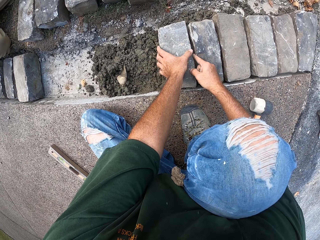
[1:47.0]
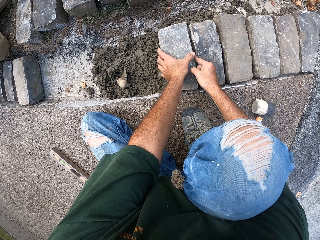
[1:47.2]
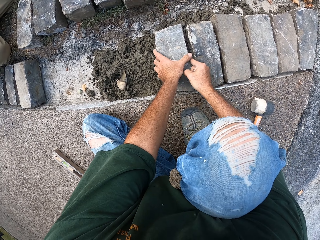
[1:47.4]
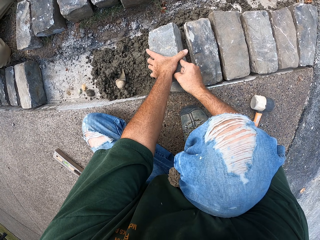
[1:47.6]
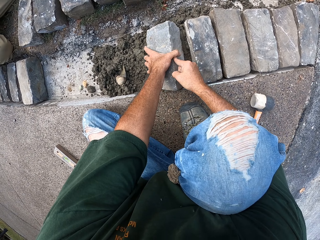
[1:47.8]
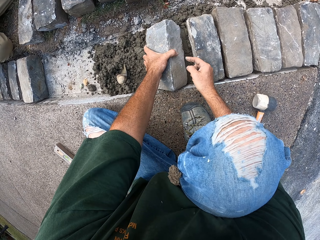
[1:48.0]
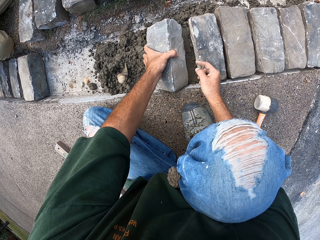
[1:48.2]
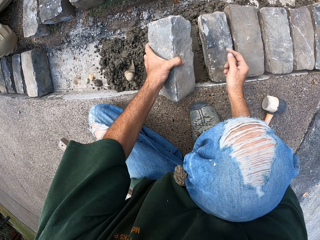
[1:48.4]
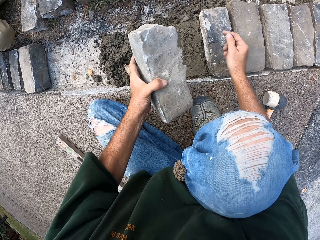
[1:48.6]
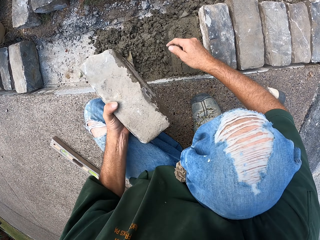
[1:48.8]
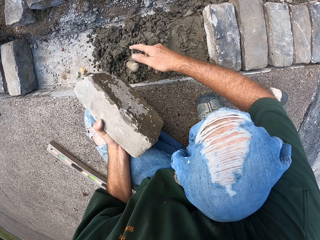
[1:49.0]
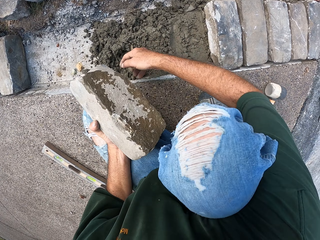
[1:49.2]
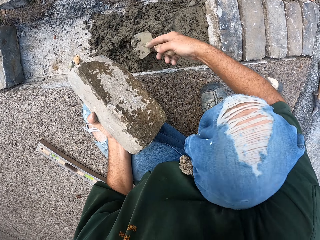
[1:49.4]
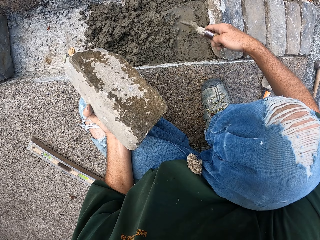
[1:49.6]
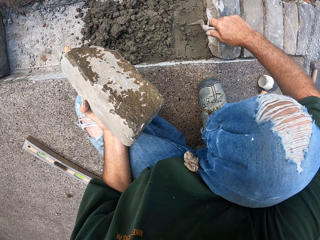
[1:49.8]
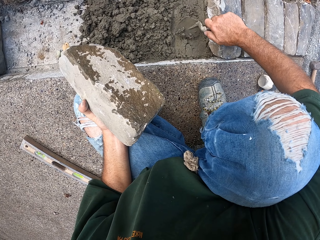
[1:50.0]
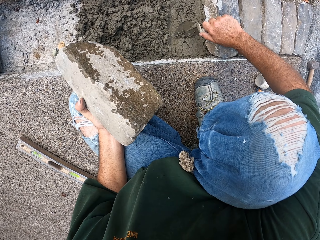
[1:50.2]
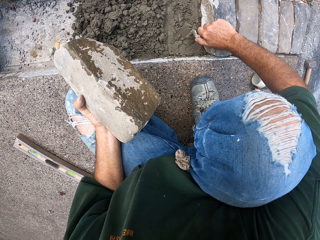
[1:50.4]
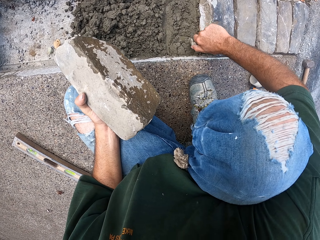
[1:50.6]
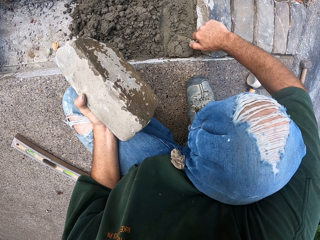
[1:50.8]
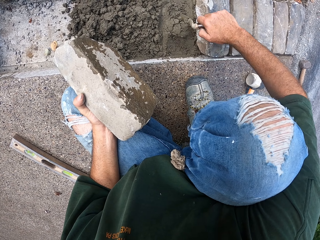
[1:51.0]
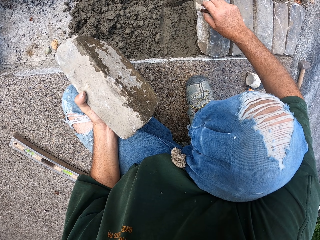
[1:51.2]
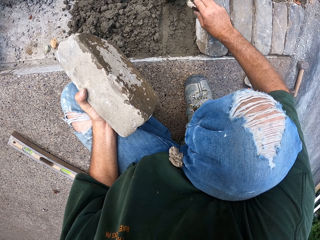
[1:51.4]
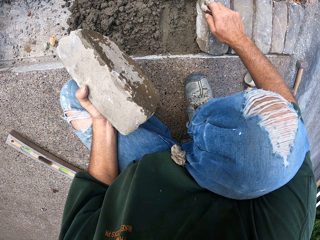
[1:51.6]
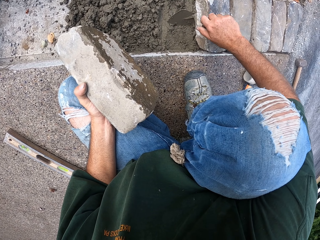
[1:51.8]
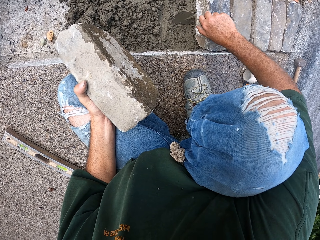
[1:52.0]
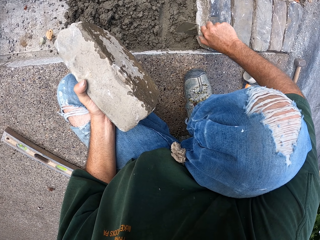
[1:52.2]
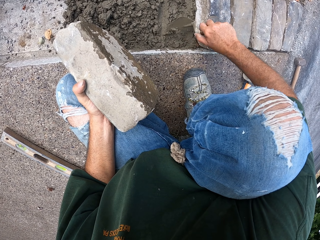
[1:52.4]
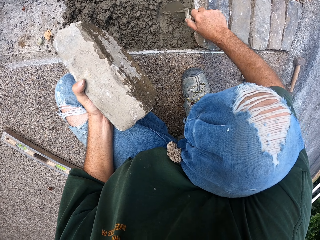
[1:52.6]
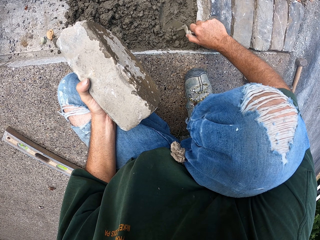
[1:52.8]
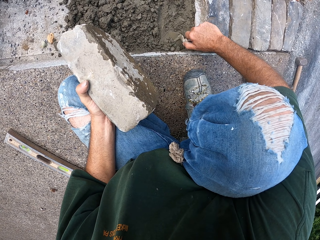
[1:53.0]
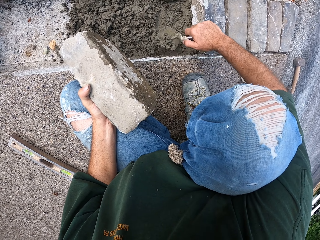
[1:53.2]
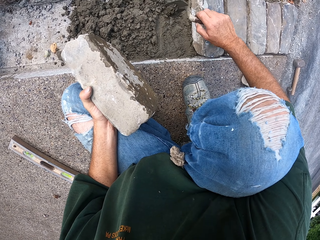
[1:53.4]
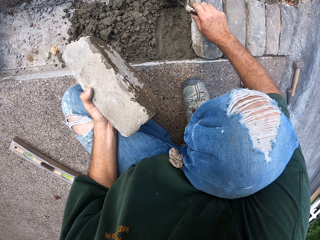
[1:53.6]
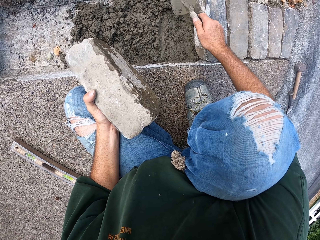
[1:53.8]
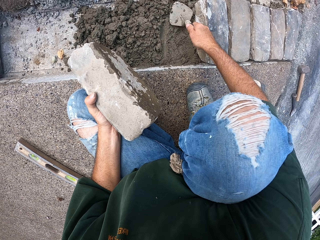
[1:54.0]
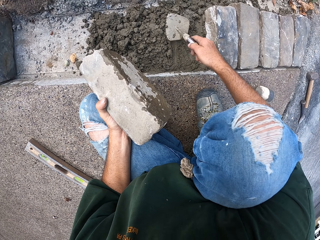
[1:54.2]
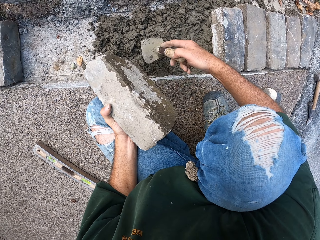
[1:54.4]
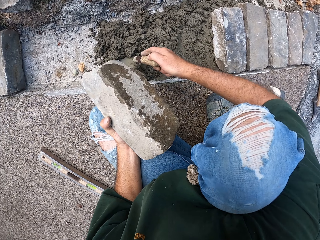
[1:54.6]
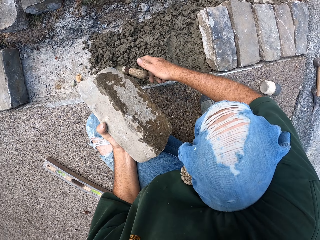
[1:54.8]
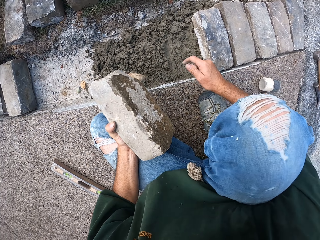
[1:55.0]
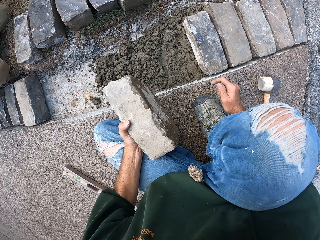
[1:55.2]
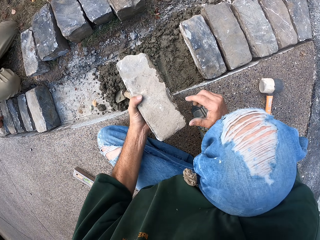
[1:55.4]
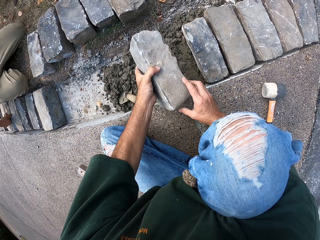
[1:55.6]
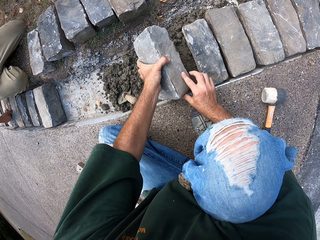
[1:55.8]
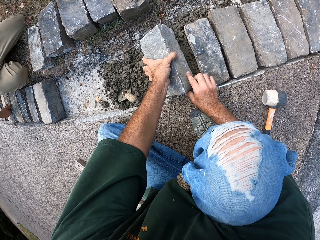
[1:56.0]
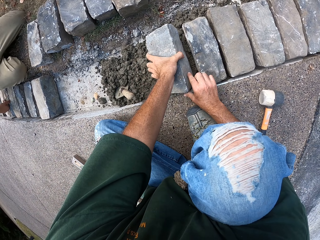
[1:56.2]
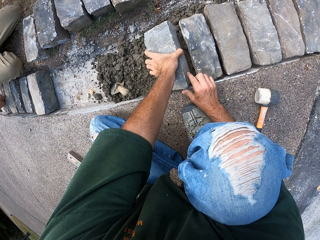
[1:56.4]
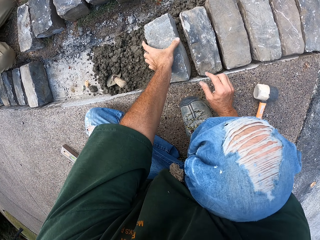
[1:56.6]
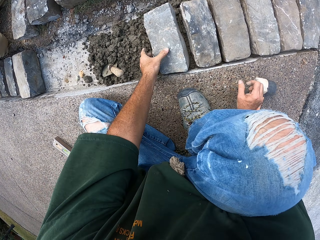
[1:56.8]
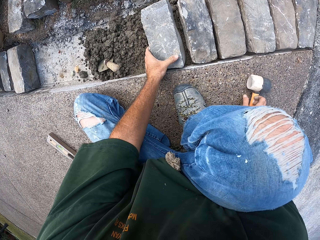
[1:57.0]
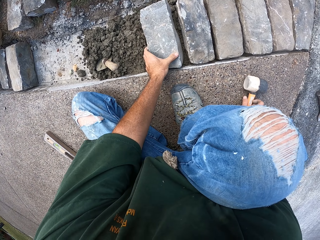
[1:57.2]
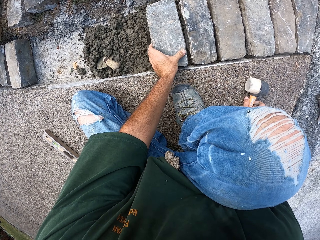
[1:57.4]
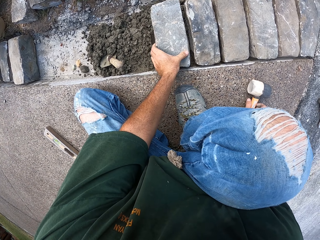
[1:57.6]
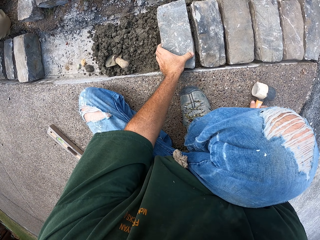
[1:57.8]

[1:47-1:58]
The camera wearer picks up a stone block from the mortar. They spread the mortar on the furrow with a trowel. They put the stone block on the mortar.

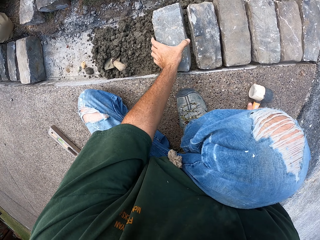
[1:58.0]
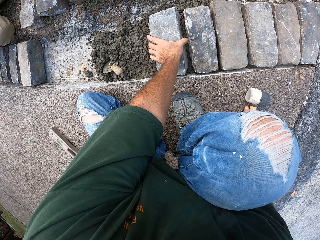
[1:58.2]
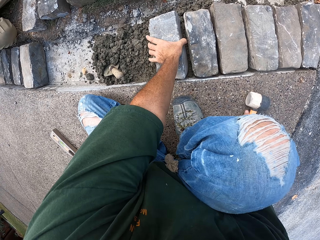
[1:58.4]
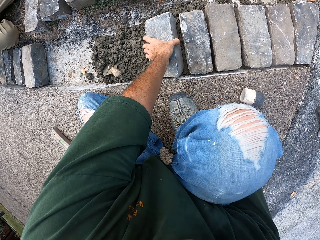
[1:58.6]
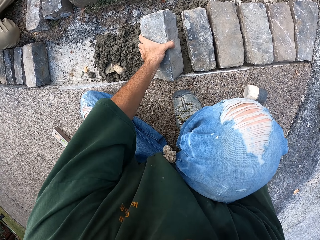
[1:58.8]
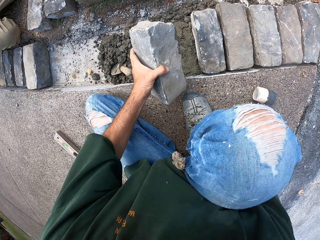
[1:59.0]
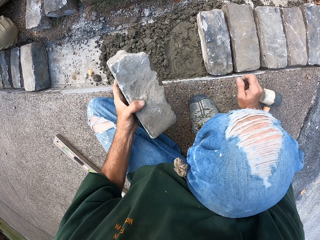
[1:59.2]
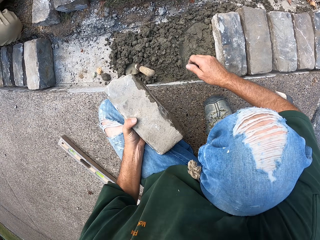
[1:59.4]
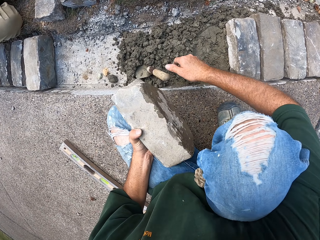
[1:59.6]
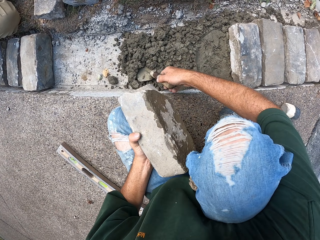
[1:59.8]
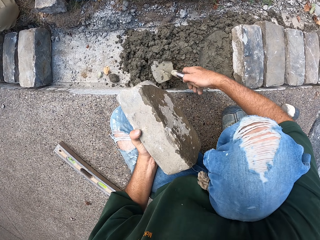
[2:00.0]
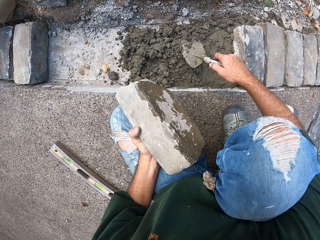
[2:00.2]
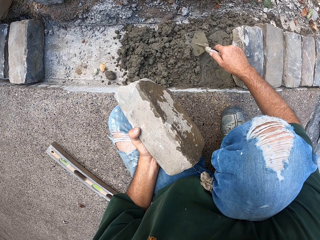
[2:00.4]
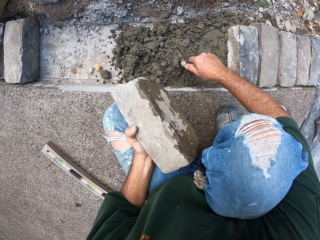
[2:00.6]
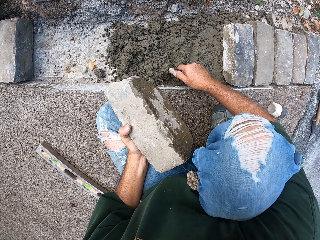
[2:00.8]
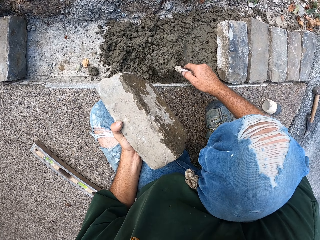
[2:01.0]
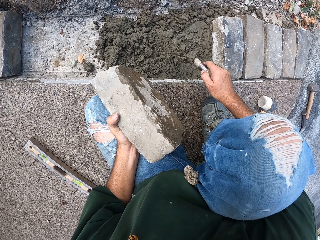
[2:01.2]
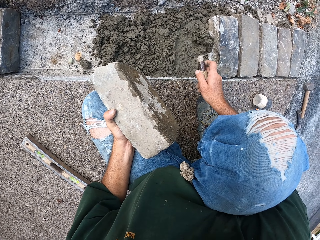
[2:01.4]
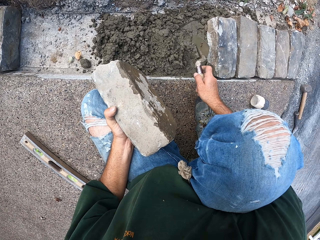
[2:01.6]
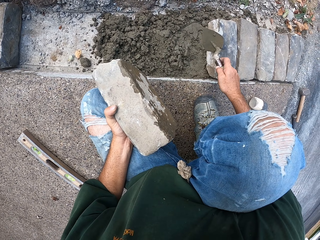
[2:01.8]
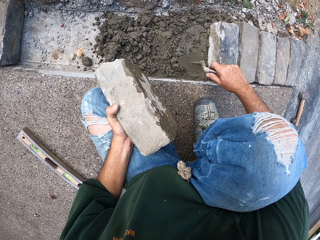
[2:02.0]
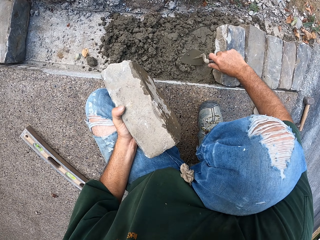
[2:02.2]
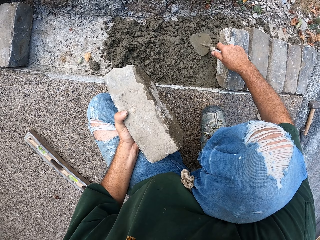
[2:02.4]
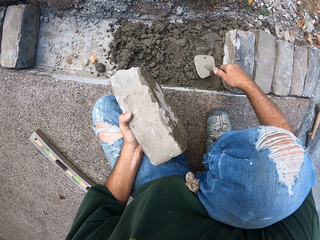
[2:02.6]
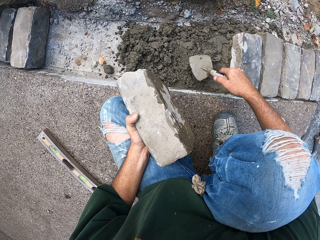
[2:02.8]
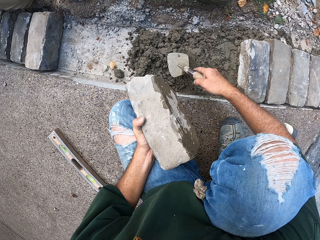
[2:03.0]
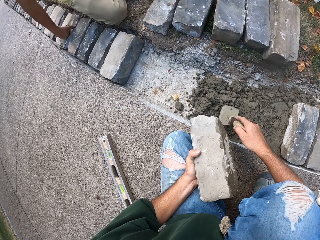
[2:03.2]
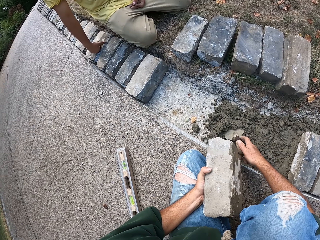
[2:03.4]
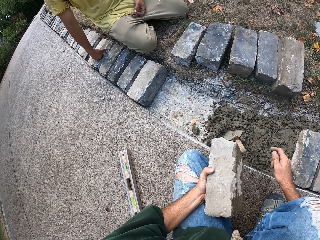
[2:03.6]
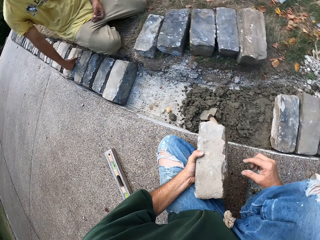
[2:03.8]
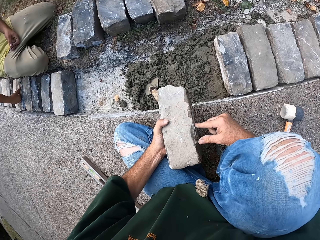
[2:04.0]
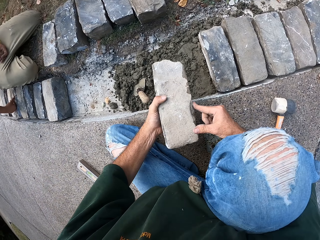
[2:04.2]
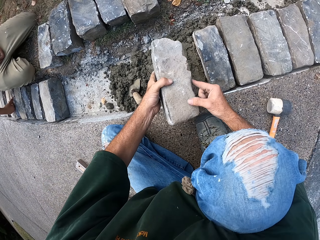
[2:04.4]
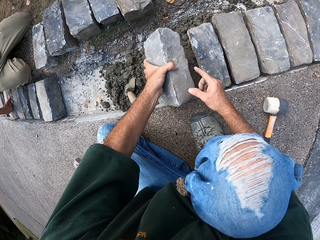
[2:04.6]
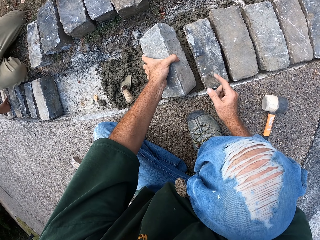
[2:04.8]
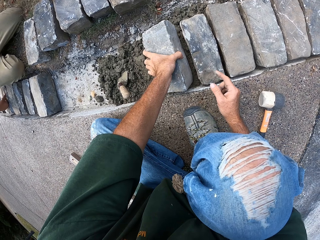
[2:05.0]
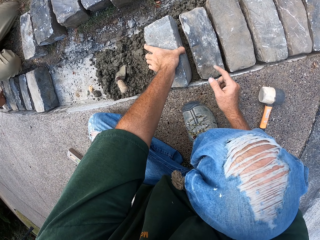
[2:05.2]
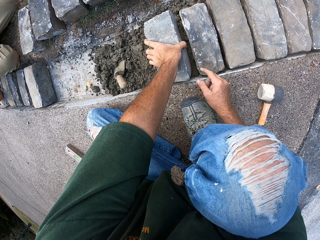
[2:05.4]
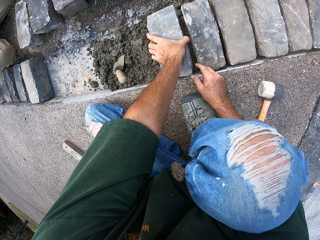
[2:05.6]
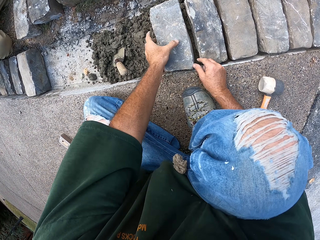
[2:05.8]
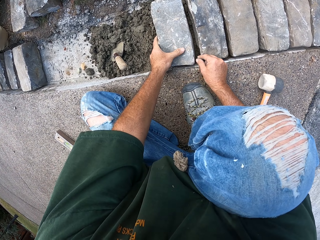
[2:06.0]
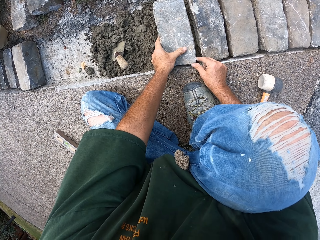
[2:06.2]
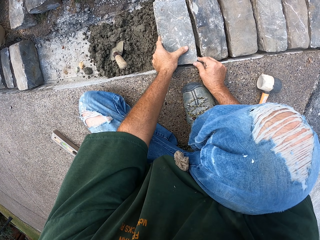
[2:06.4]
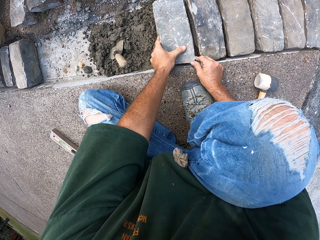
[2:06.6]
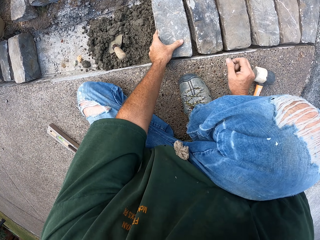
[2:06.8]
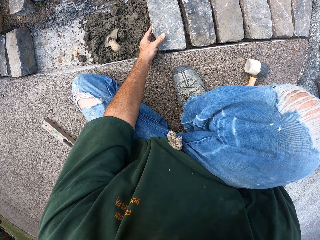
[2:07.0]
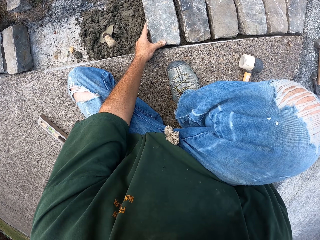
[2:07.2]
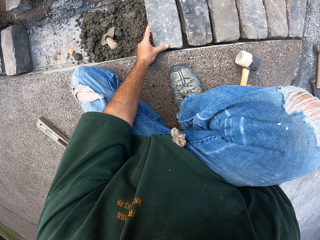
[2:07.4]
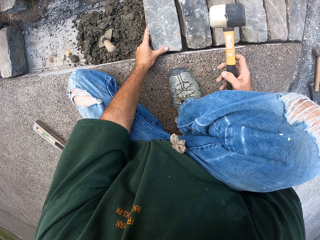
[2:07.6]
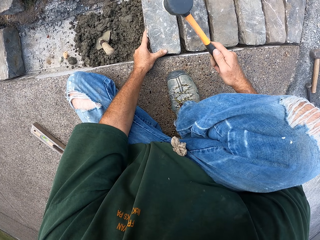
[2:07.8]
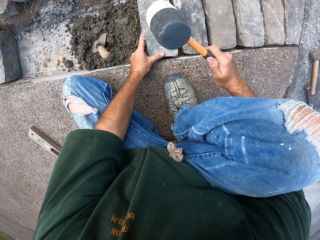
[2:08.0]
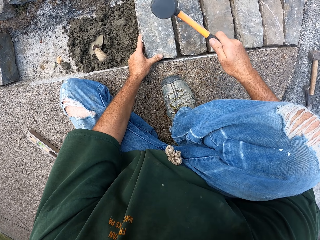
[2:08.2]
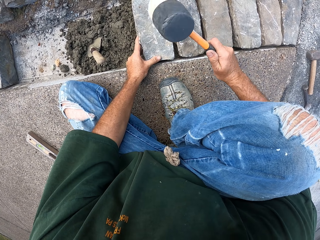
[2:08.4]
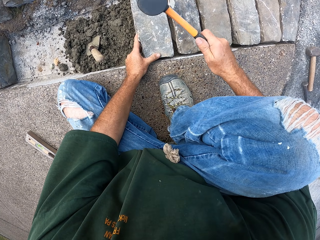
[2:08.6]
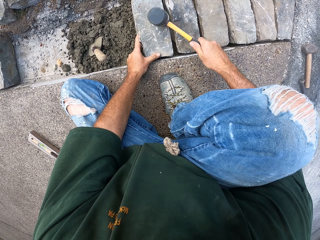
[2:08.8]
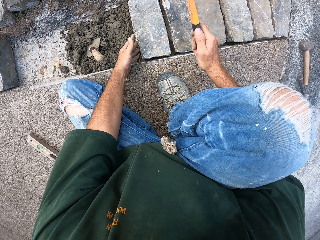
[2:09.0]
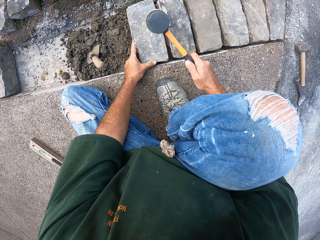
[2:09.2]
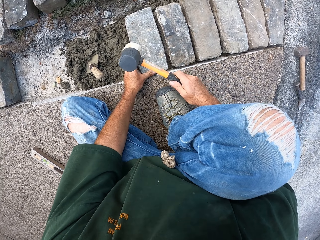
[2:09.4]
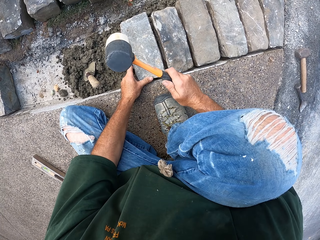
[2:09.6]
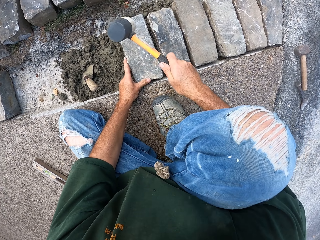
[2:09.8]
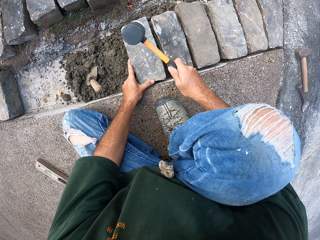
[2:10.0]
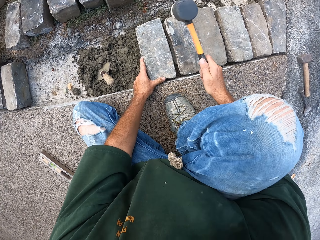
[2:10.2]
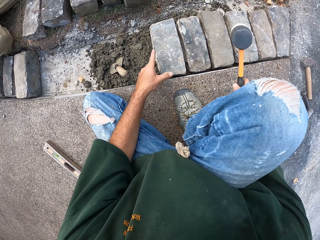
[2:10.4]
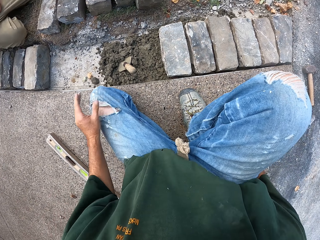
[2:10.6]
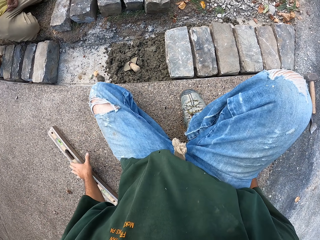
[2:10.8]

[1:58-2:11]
The camera wearer picks up a stone block from the mortar. They spread the mortar on the furrow with a trowel. They put the stone block on the mortar. They pick up a hammer. They hit the stone block with the hammer.
